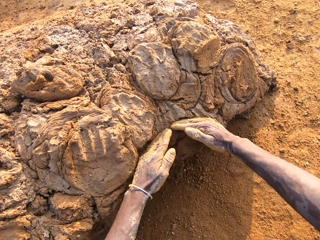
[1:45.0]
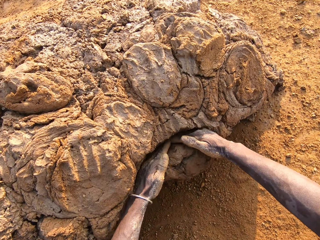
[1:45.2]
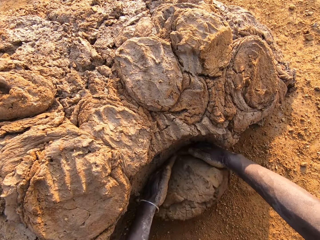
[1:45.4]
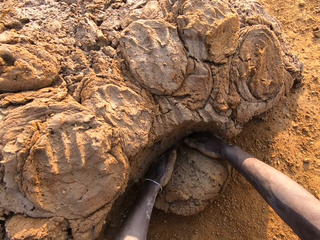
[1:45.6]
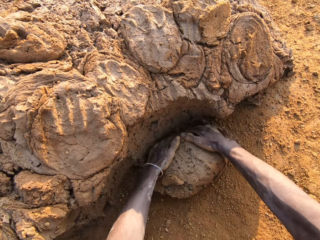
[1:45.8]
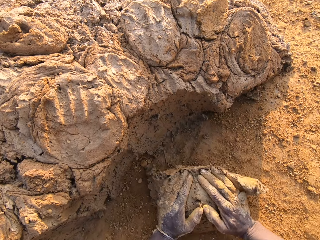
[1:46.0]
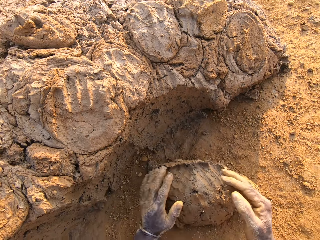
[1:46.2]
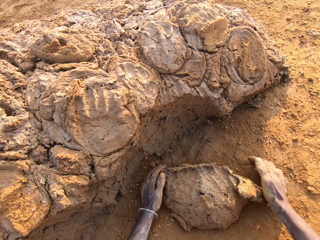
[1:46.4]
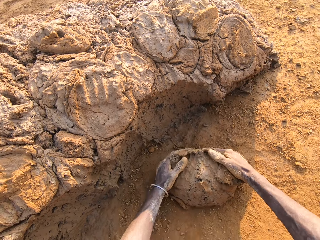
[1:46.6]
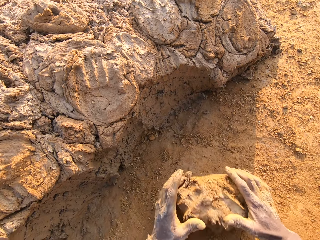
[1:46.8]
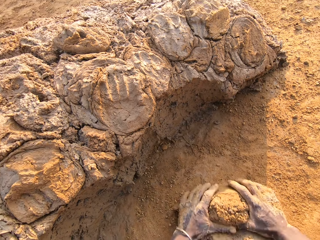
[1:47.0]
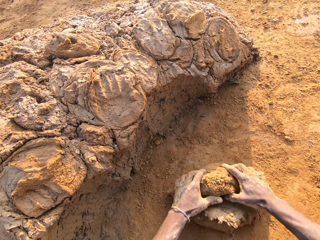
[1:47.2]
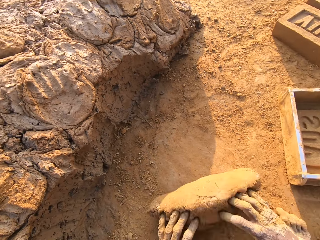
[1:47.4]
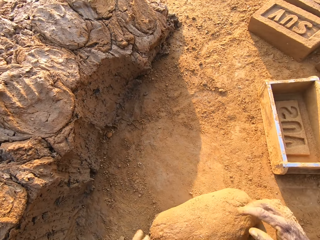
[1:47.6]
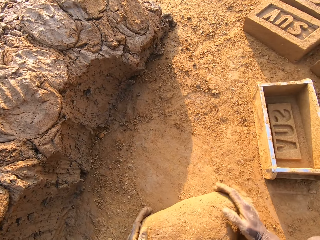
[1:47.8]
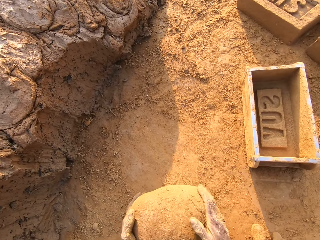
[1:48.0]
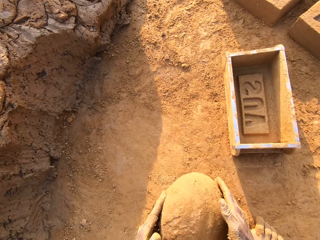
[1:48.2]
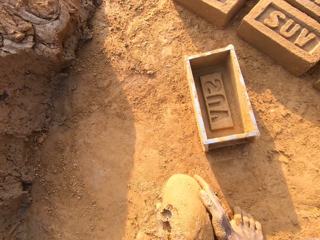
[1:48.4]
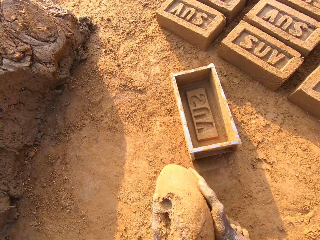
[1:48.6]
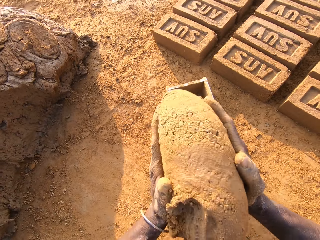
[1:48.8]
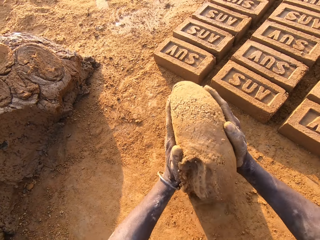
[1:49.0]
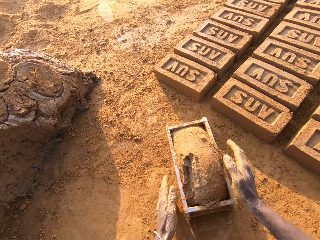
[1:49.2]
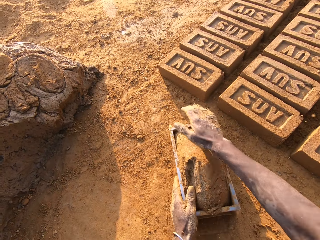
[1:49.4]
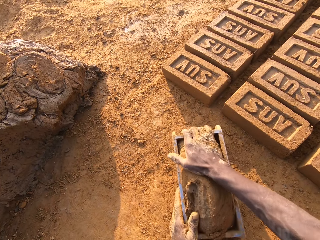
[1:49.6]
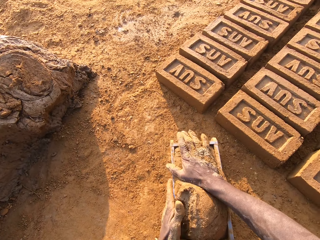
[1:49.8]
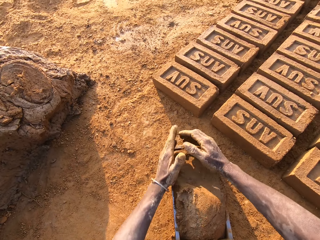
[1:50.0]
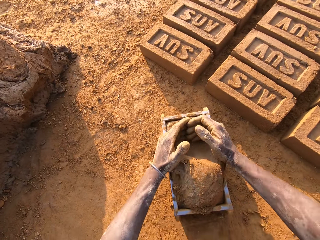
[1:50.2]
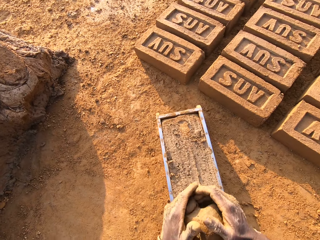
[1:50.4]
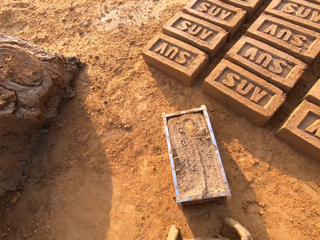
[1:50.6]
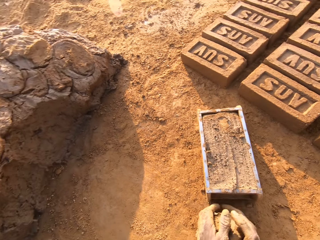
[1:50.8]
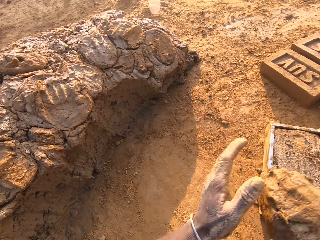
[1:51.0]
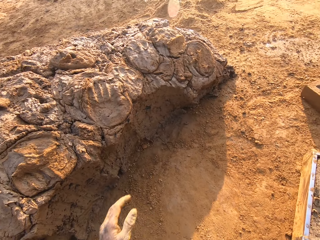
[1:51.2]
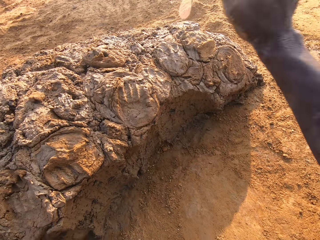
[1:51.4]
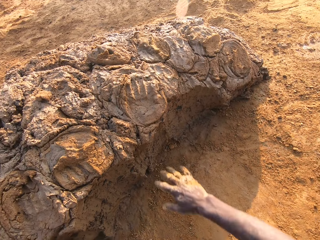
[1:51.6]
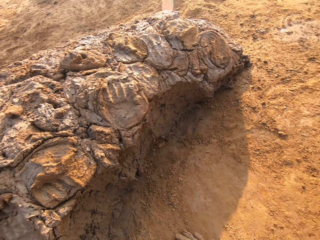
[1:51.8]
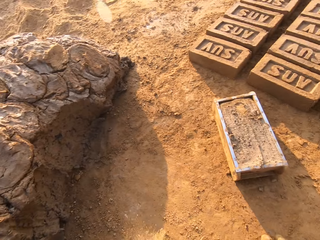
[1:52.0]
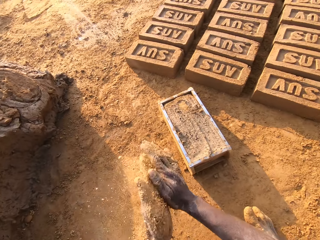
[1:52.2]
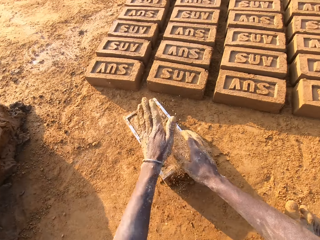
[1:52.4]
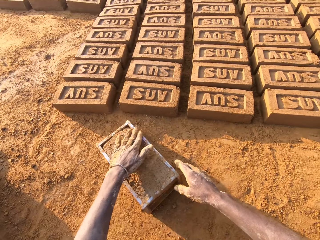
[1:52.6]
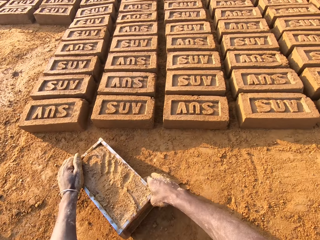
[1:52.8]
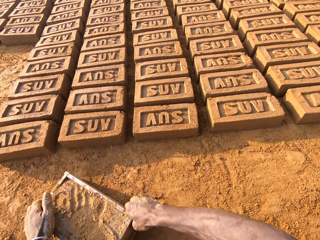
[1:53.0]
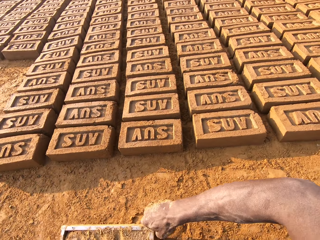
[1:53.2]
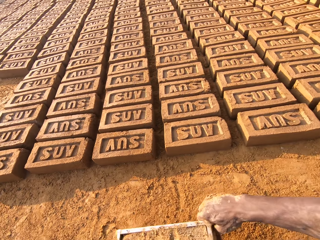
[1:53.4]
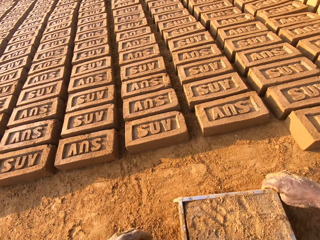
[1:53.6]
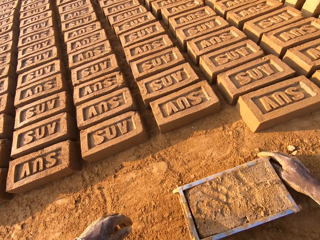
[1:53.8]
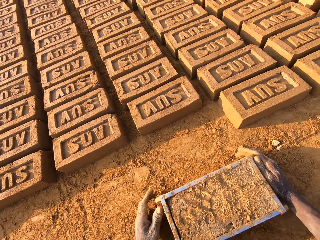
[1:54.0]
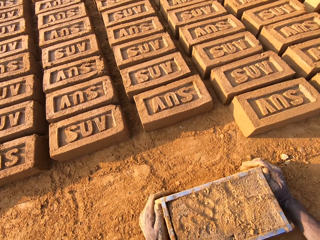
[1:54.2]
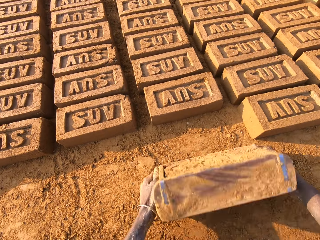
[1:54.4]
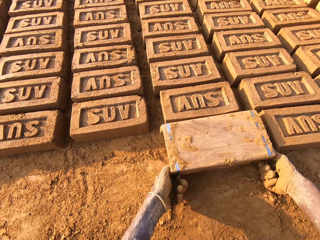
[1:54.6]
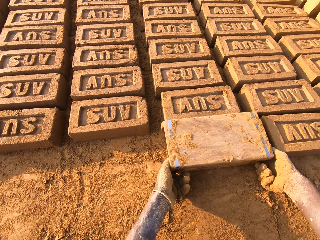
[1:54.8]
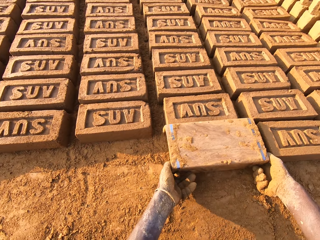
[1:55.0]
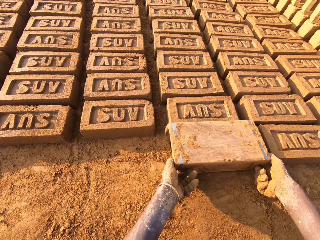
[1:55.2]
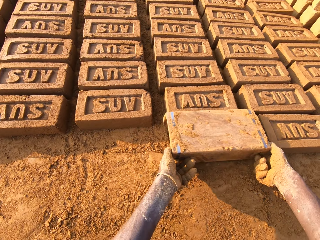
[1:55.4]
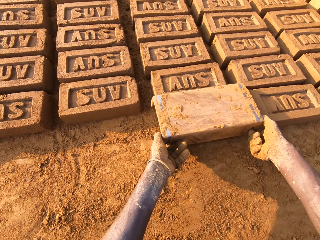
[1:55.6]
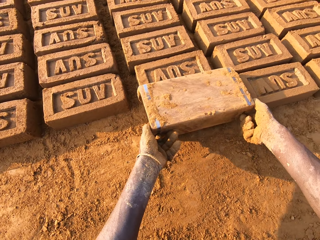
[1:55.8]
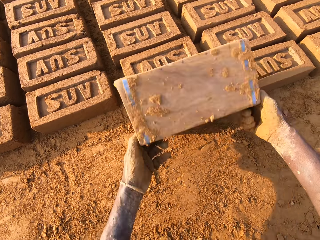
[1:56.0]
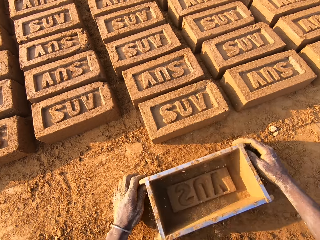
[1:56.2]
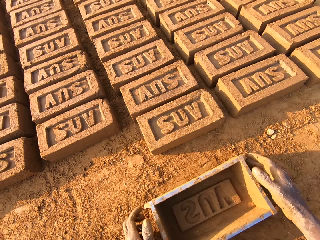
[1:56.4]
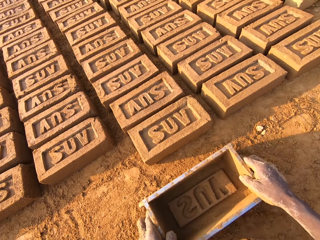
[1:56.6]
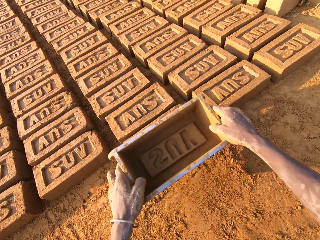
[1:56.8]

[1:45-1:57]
The camera wearer scoops some mud. They roll the mud on the ground. They put the mud in the box. They cut off the extra mud. They throw the extra mud. They pick up the box. They pour the shaped mud off the box.

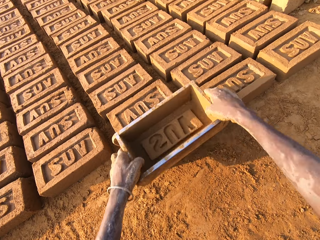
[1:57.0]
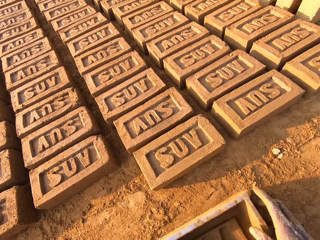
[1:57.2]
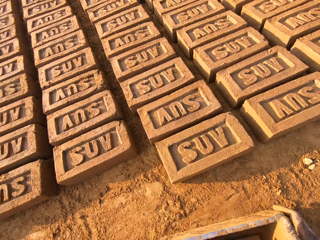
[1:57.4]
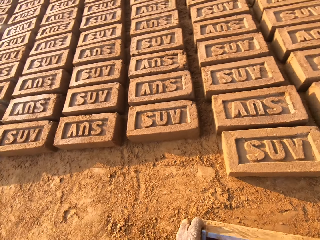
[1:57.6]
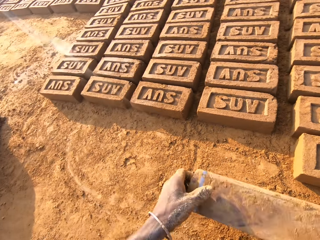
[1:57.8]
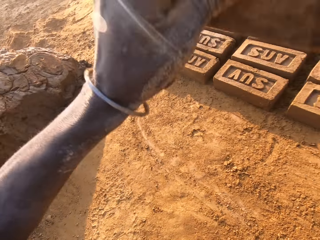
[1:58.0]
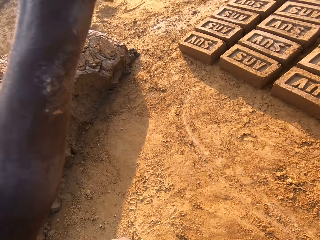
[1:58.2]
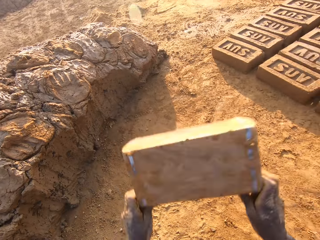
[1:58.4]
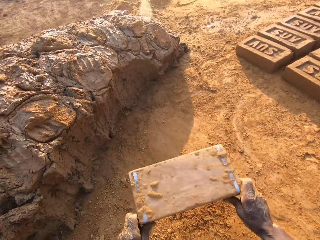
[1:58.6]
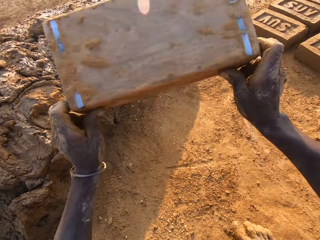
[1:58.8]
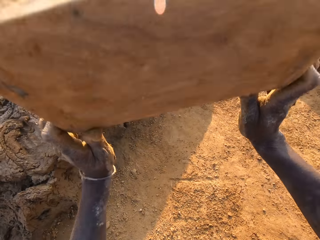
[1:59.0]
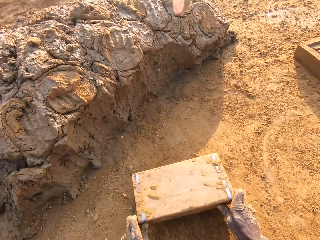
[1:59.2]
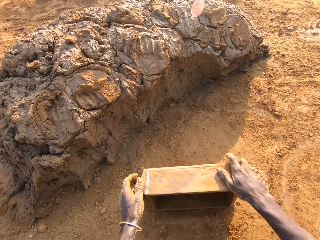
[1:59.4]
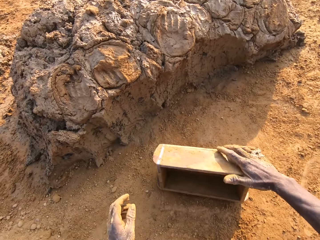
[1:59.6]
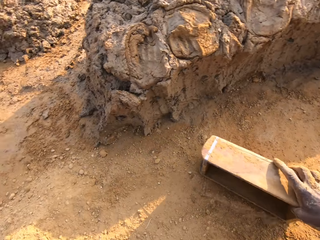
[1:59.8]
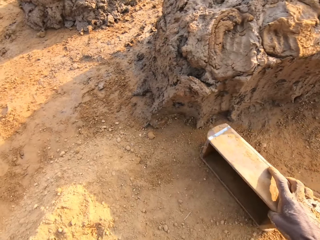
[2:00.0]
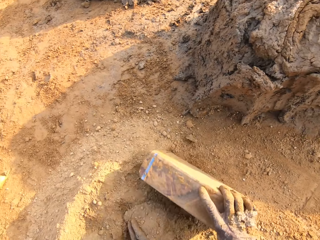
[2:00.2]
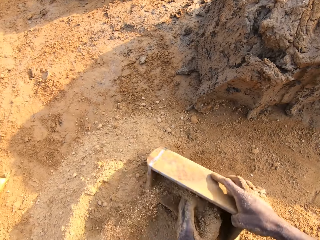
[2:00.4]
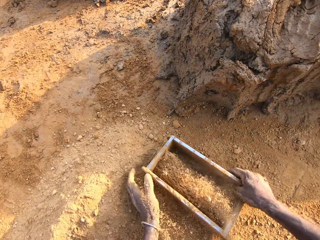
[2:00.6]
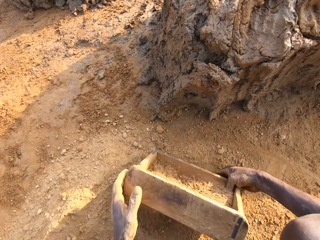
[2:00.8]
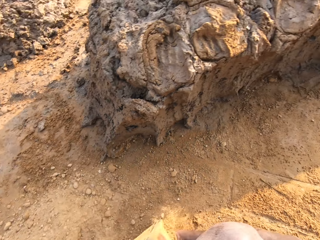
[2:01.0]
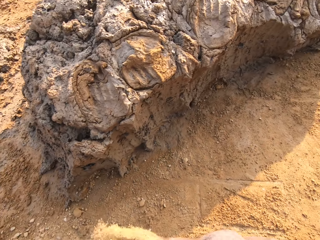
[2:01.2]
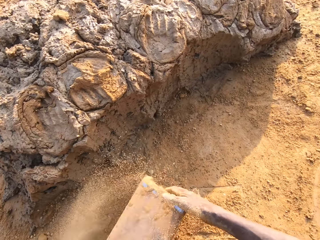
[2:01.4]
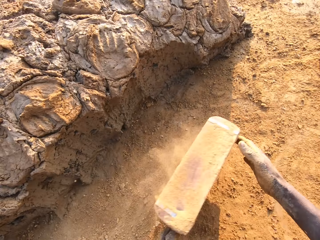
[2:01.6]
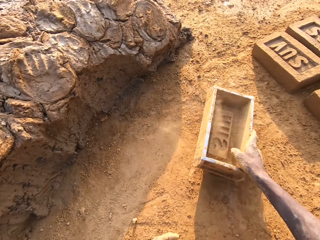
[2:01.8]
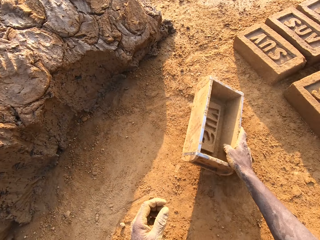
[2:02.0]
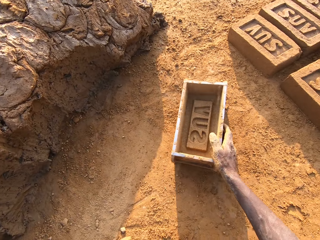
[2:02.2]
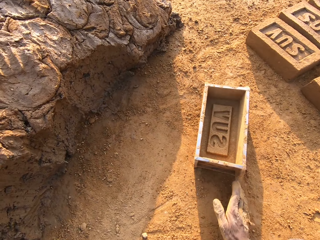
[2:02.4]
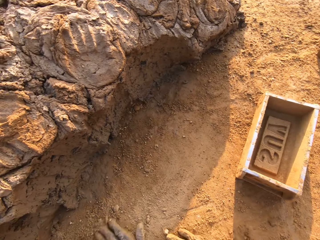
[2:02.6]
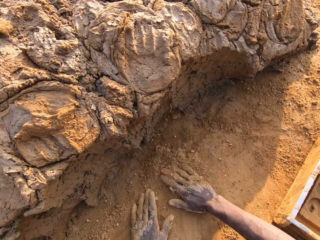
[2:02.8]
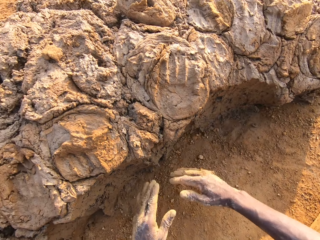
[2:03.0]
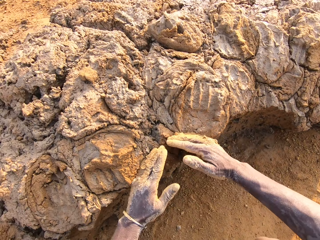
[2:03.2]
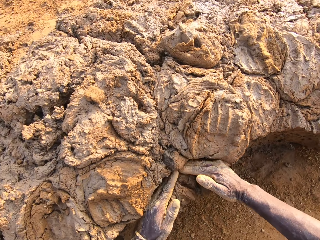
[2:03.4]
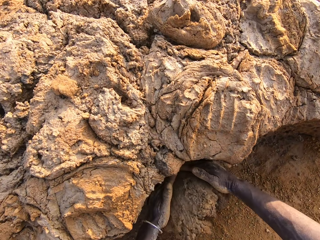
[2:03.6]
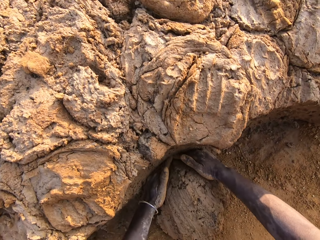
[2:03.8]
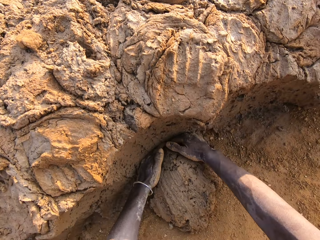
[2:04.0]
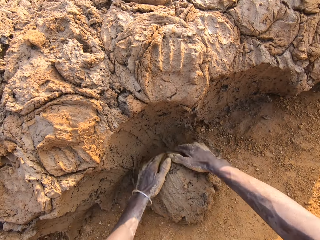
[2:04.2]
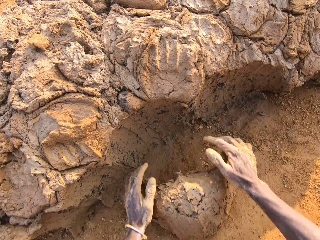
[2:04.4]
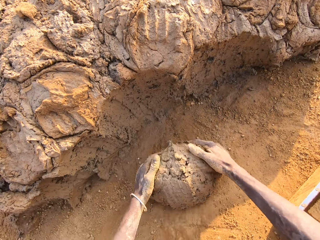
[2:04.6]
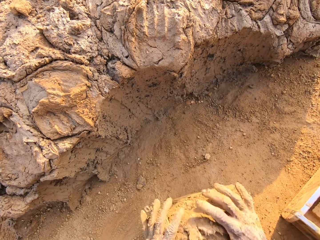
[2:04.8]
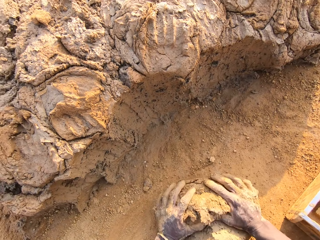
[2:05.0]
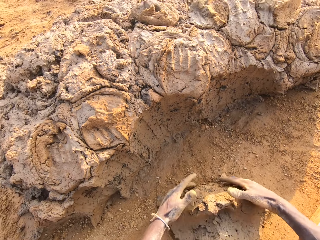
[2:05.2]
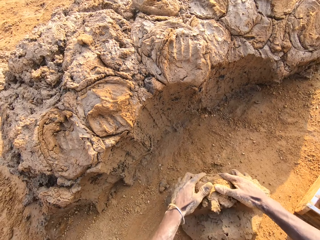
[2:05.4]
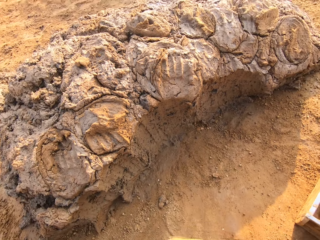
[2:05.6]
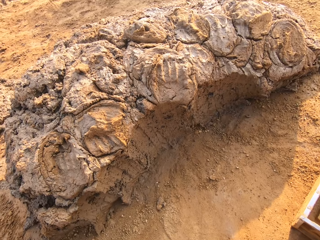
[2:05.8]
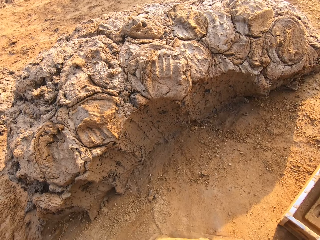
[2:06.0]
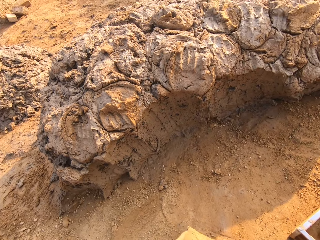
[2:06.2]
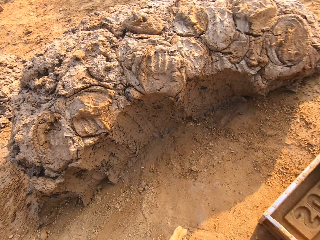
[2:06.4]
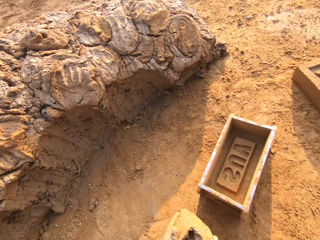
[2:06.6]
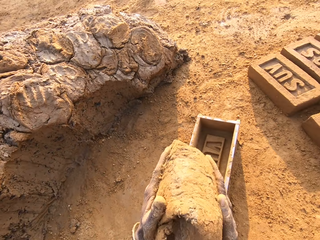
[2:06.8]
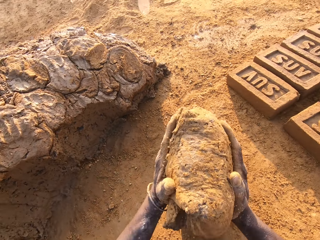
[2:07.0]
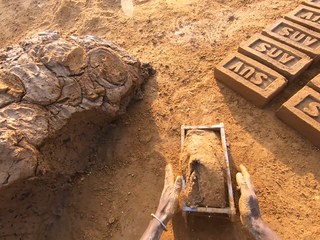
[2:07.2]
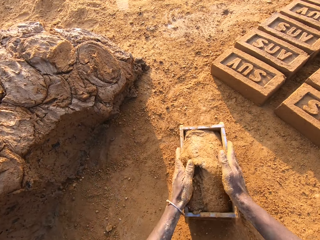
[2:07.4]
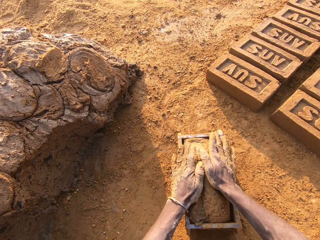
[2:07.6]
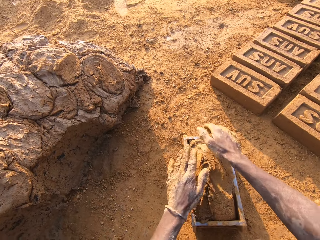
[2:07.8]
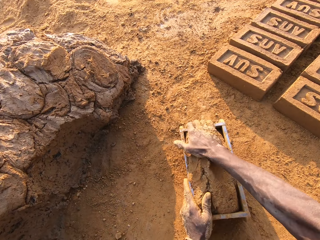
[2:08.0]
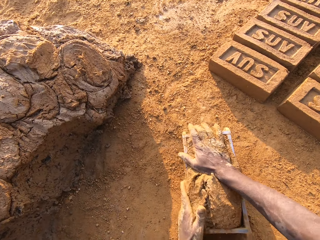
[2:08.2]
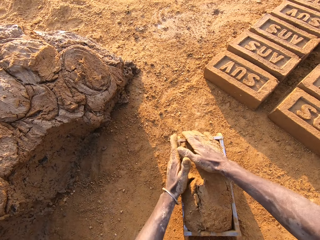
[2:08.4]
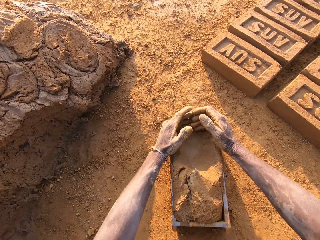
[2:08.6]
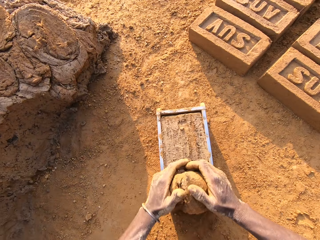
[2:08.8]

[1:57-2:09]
The camera wearer hits the brick mould on the ground. They continue to mould bricks with the brick mould and sand. They scoop some sand with the box. They put the box down. They scoop some mud. They roll the mud on the ground. They put the mud in the box.
